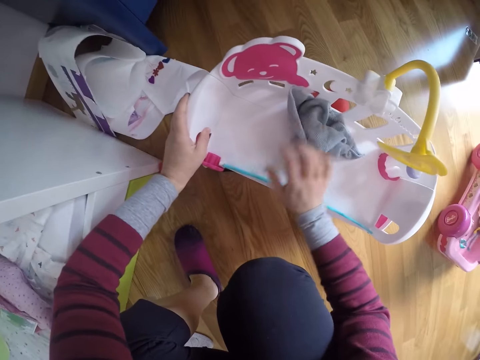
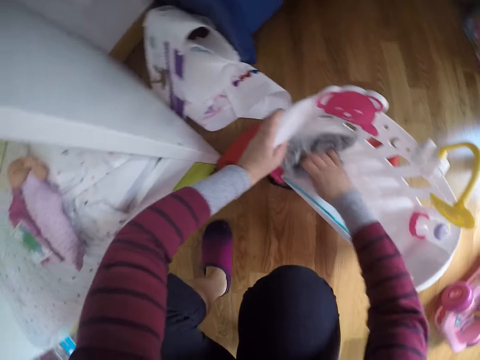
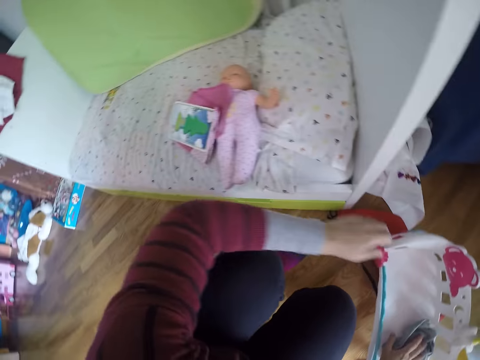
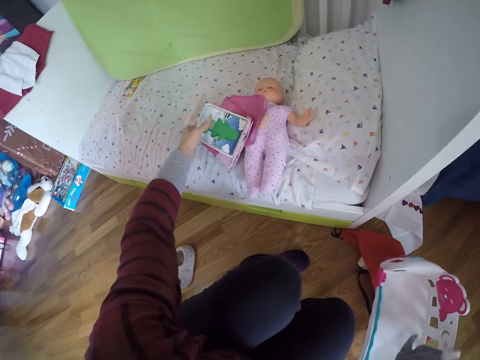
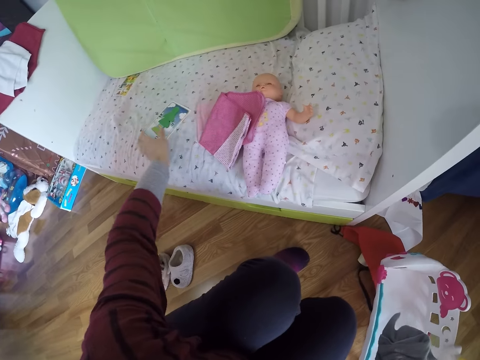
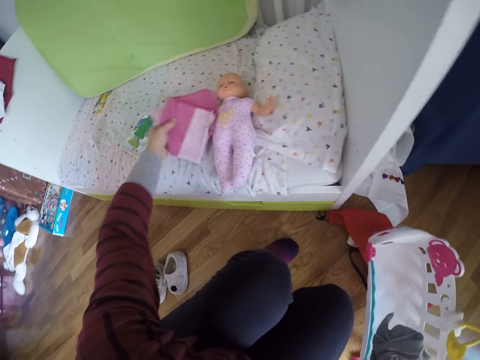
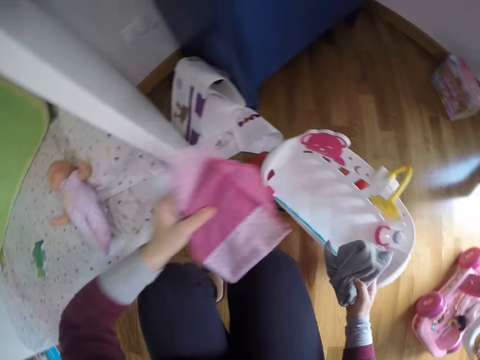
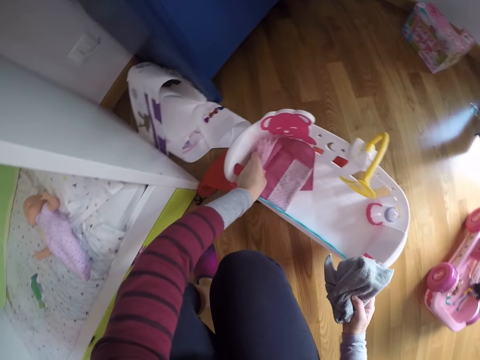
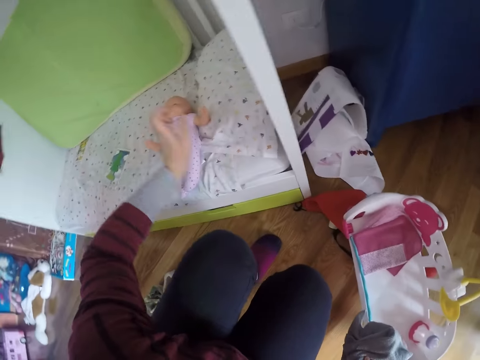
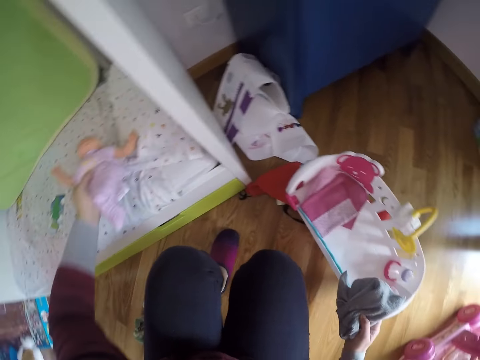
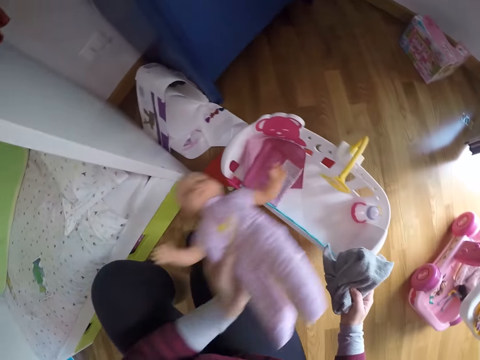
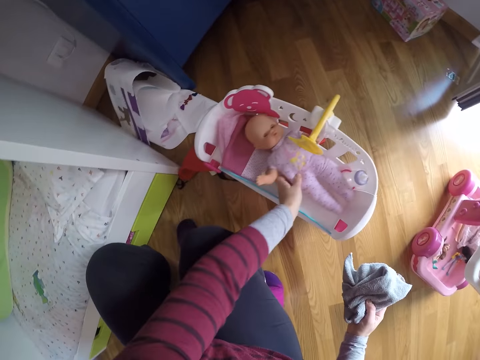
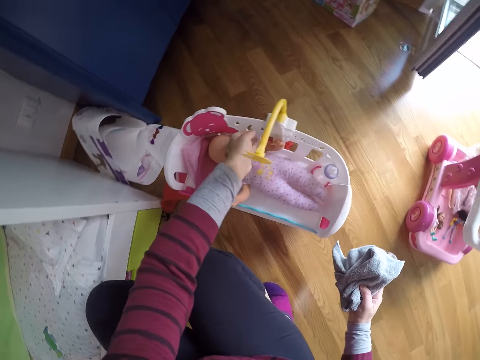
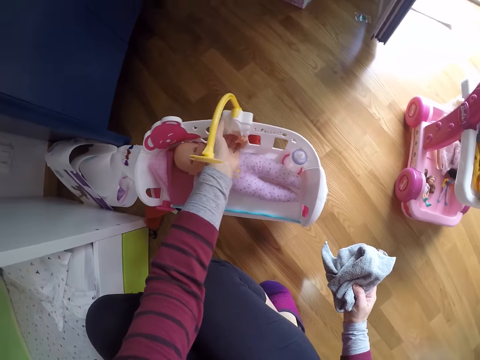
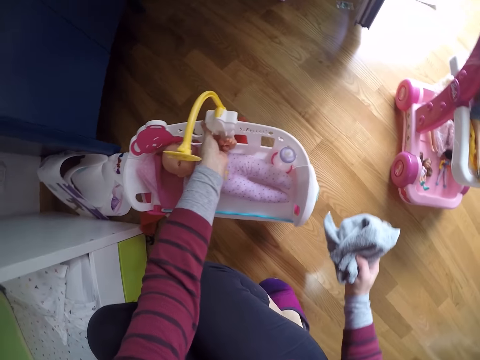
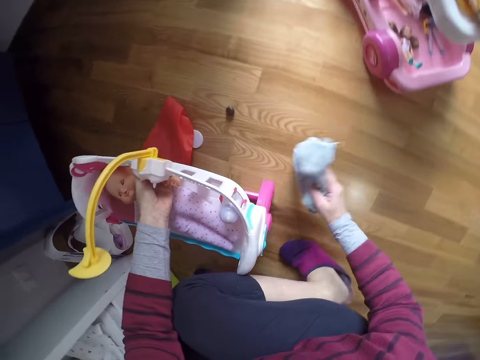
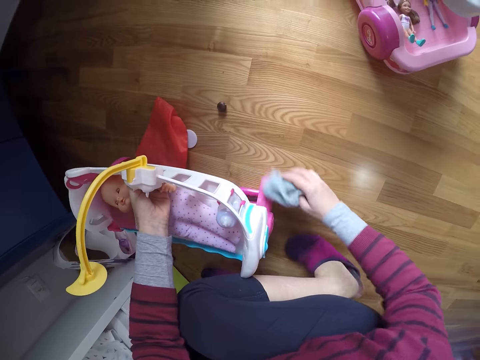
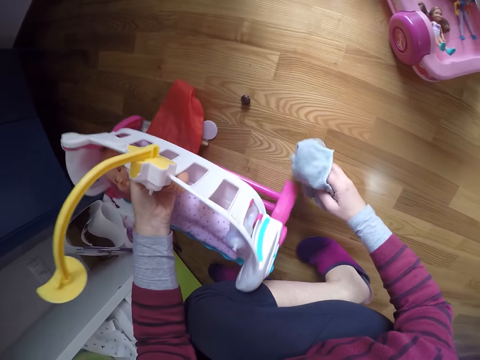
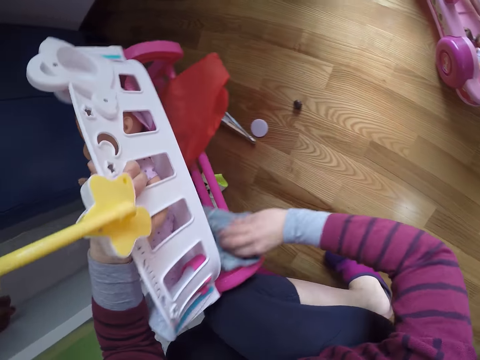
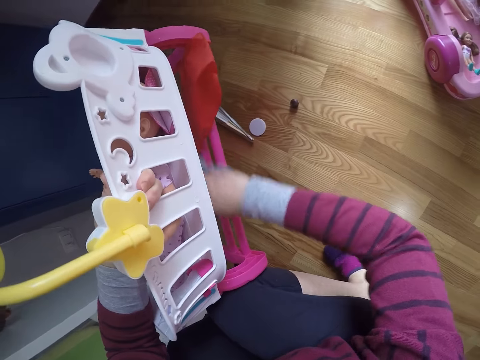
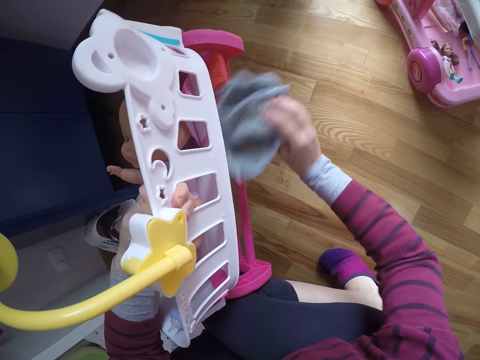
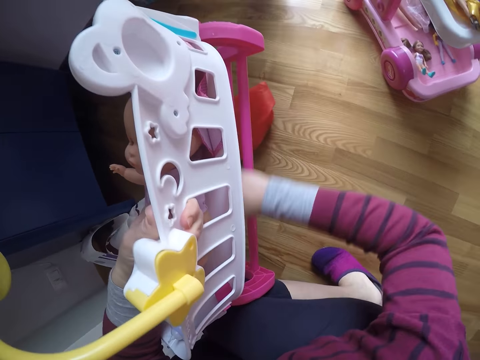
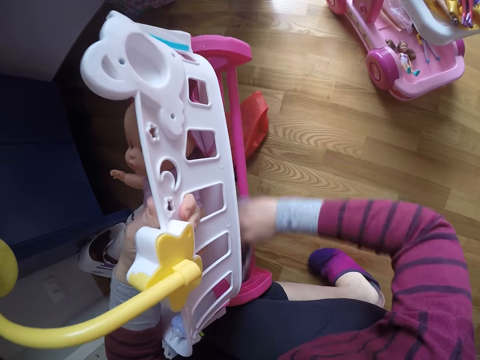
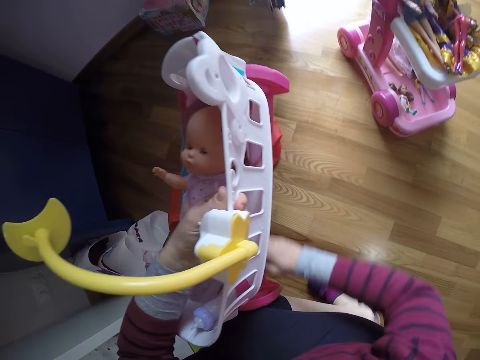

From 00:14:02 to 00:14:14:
The camera wearer cleans the crib with the towel in her right hand. She turns around. She moves a story book on a baby cot to another side of the baby cot with her left hand. She picks up a folded scarf from the top of the baby cot with her left hand and puts the folded scarf on the doll crib with her left hand. She turns around. She picks up a doll from the baby cot with her left hand and puts the doll on the doll crib with her left hand. She turns the doll crib. She picks up the doll crib with her left hand. She cleans the doll crib with the towel in her right hand.

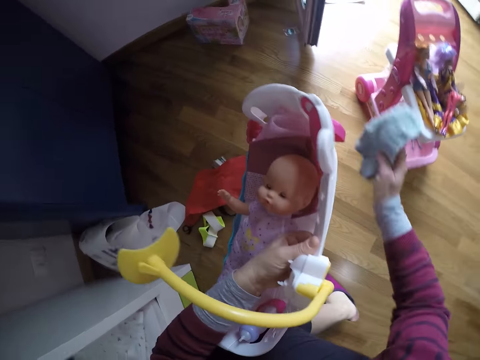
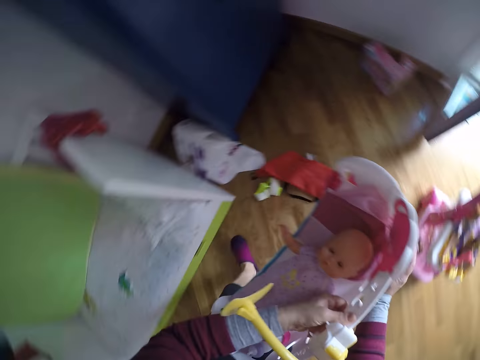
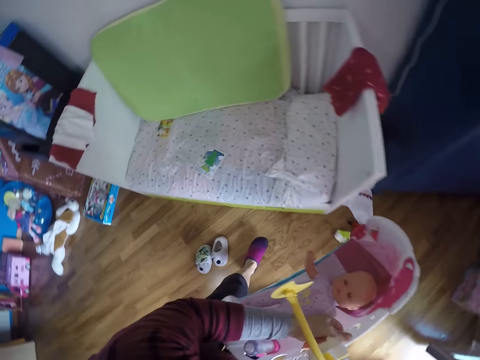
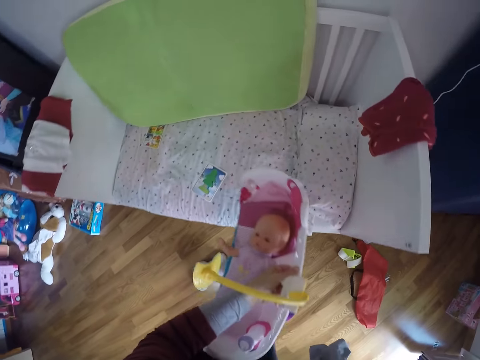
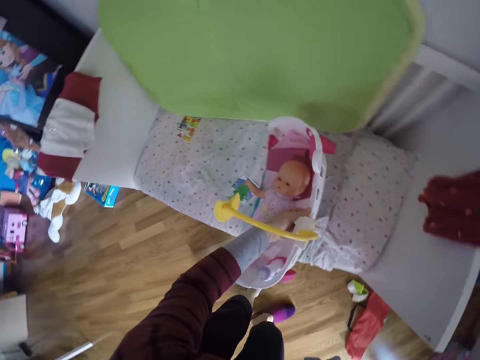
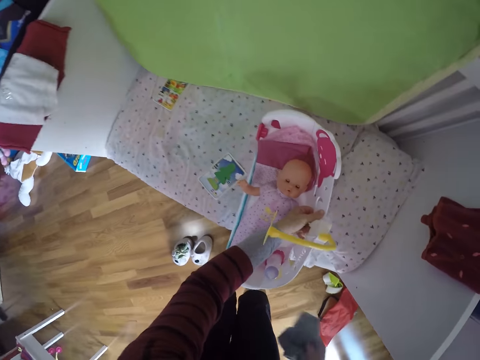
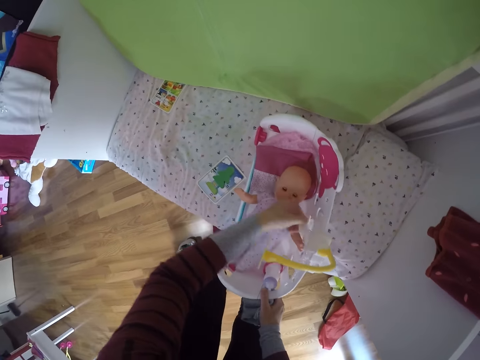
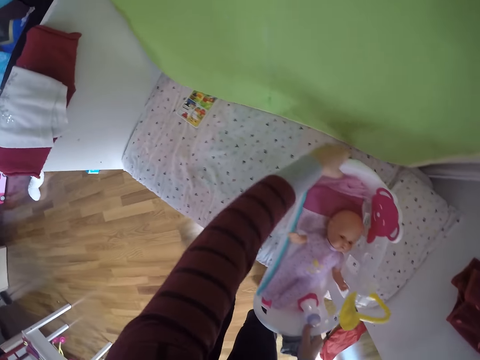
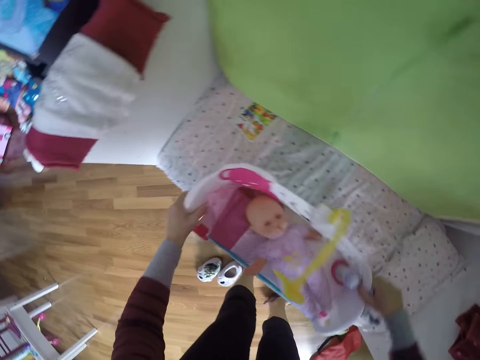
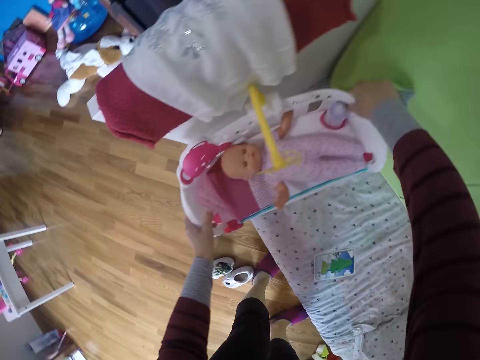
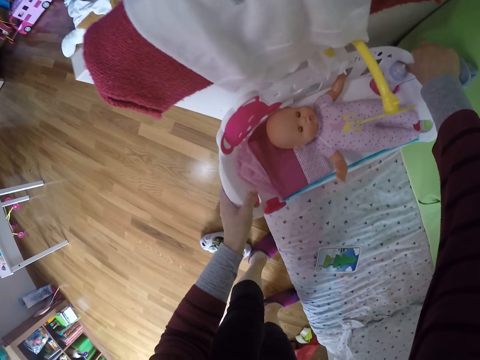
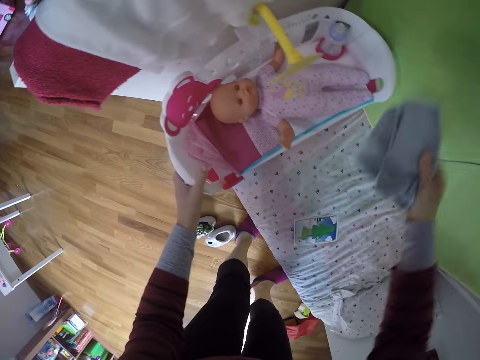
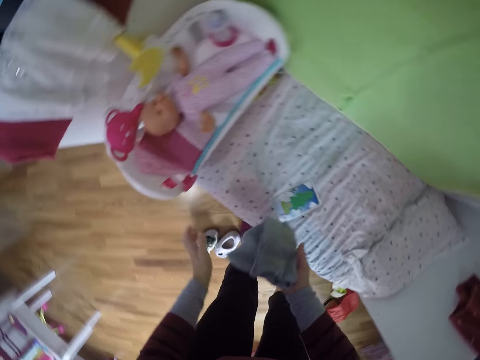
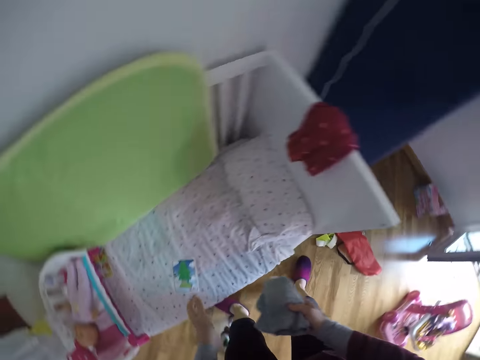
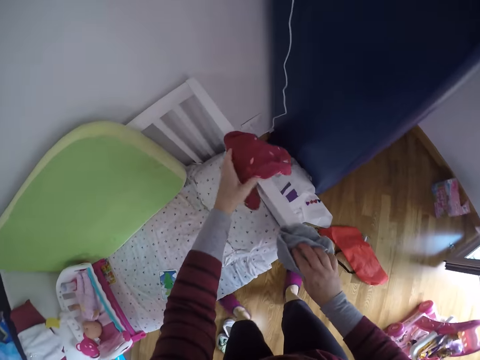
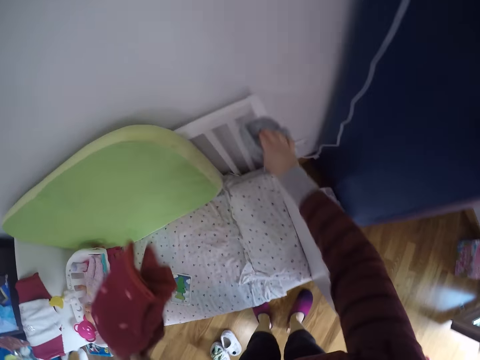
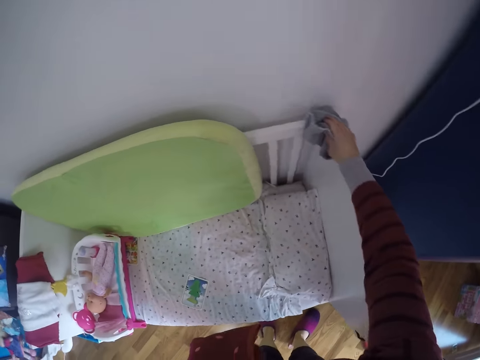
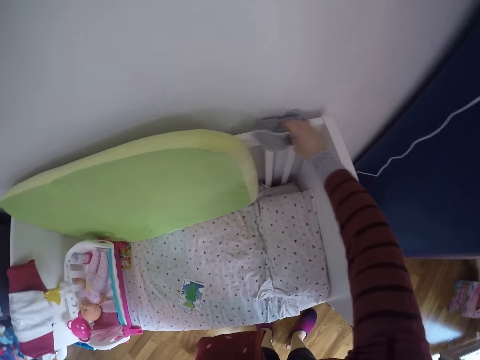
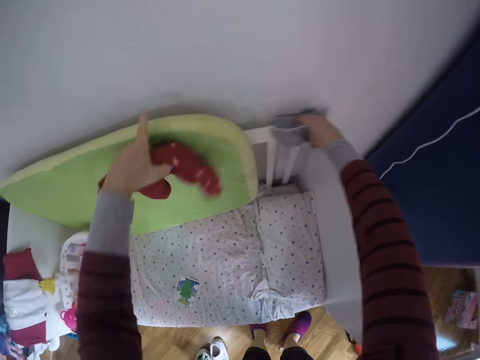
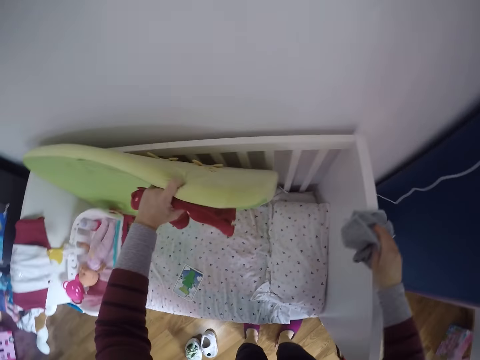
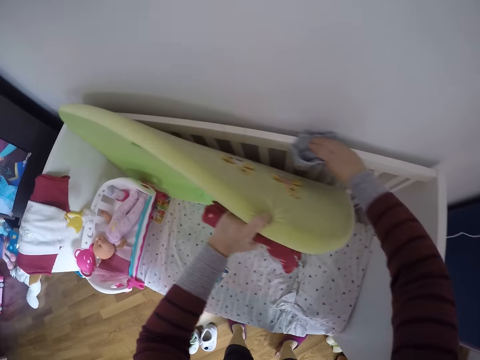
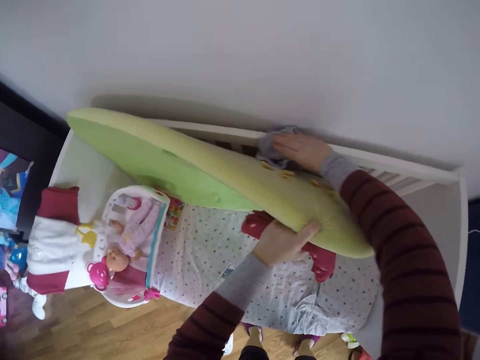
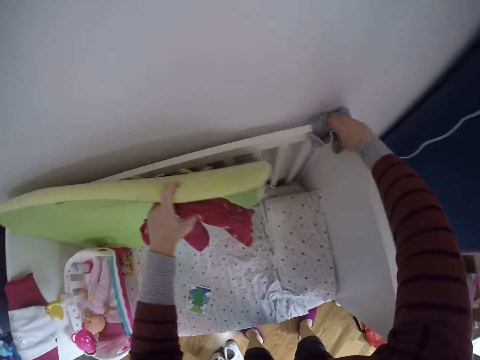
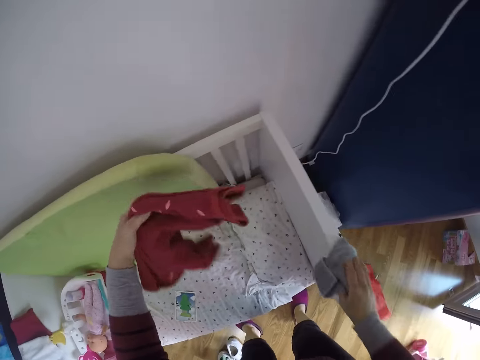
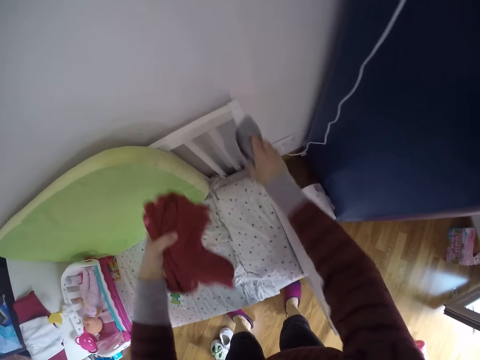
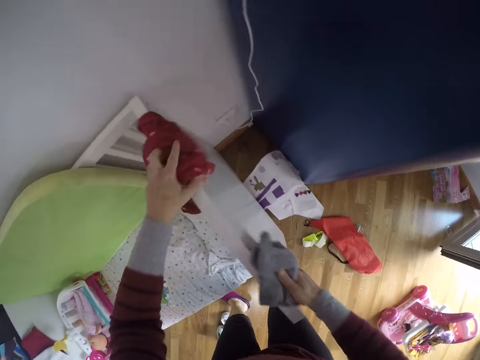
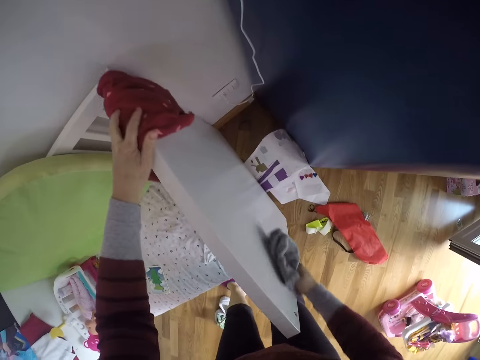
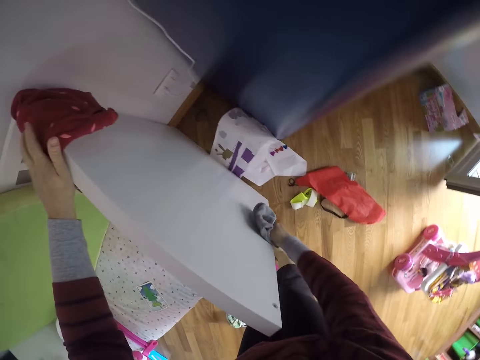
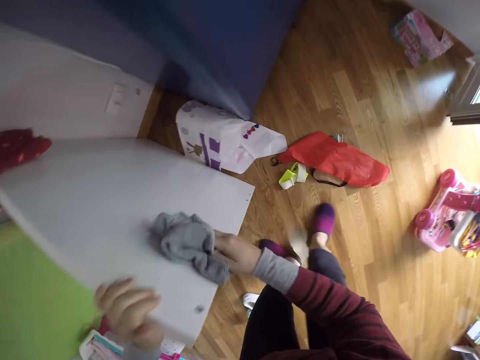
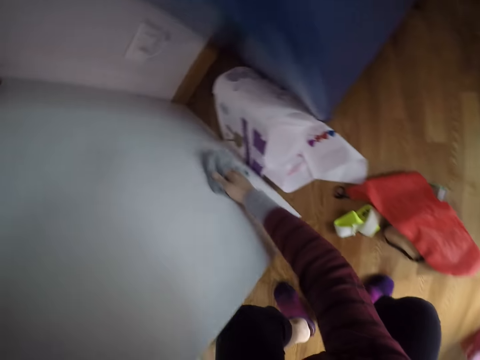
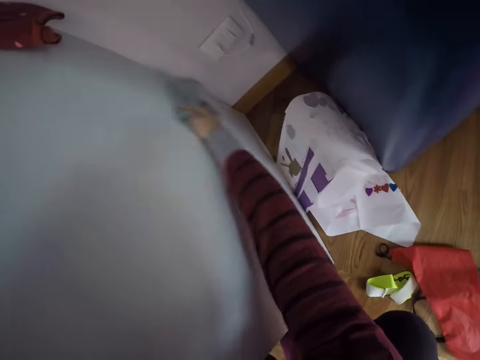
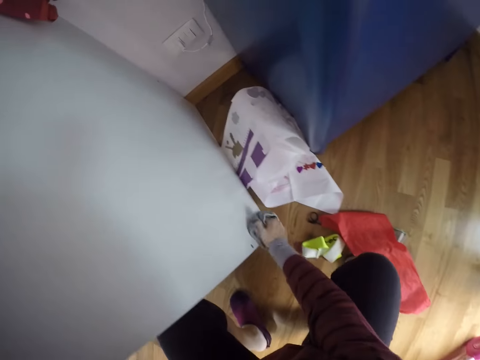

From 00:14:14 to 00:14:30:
The camera wearer turns around. She puts the doll crib on the baby cot with her left hand. She adjusts the doll crib on the baby cot with both hands. She turns around. She picks up a folded shirt from the frame of the baby cot with her left hand. She cleans the frame of the baby cot with the towel in her right hand. She pulls on a baby mattress on the frame of the baby cot with her left hand. She cleans the frame of the baby cot with the towel in her right hand. She drops the folded shirt on the frame of the baby cot with her left hand. She cleans the frame of the baby cot with the towel in her right hand. She squats and wipes the bed with the towel.
